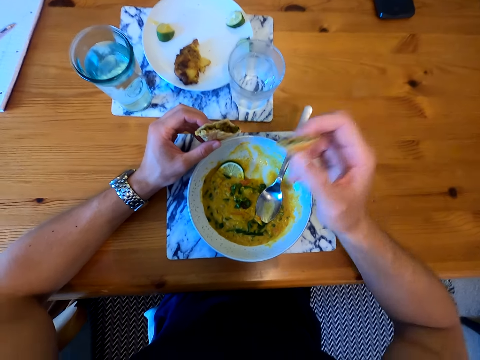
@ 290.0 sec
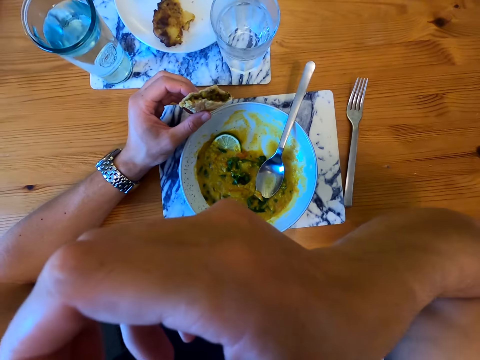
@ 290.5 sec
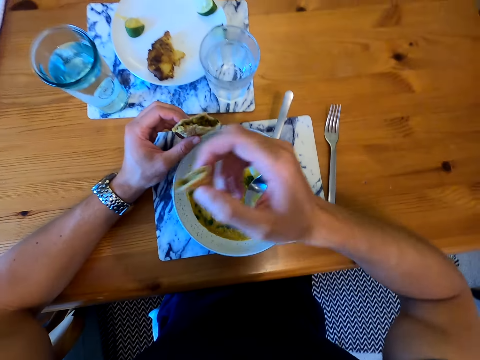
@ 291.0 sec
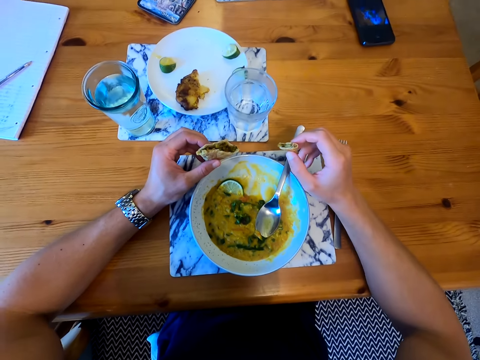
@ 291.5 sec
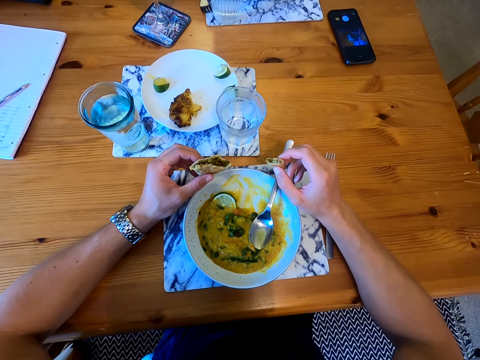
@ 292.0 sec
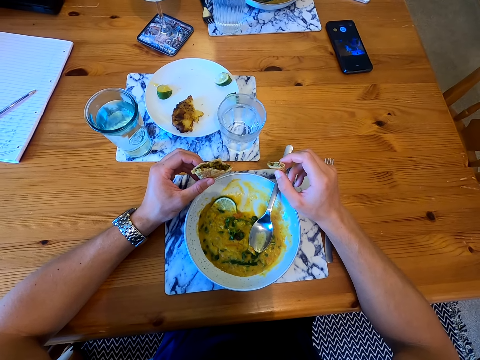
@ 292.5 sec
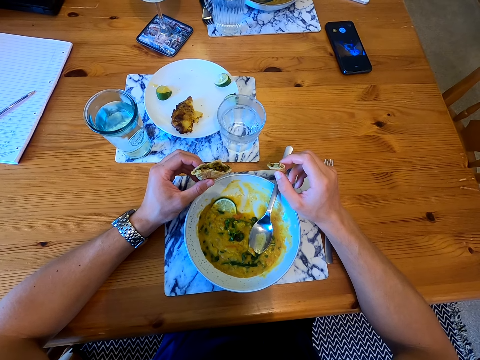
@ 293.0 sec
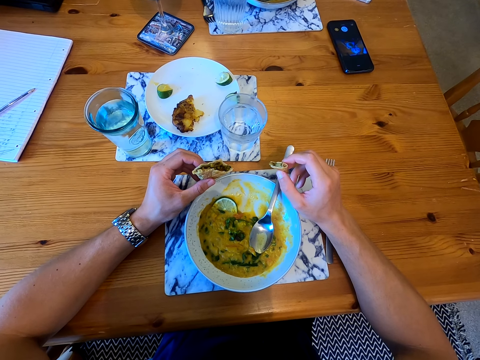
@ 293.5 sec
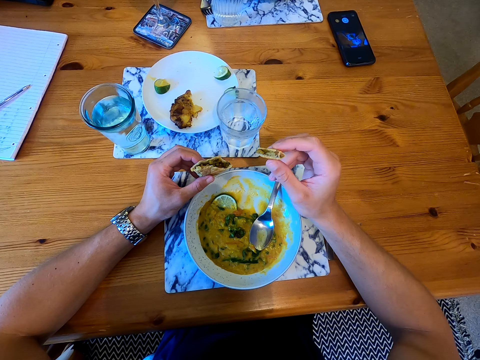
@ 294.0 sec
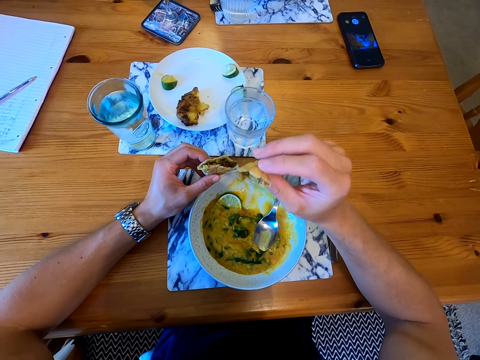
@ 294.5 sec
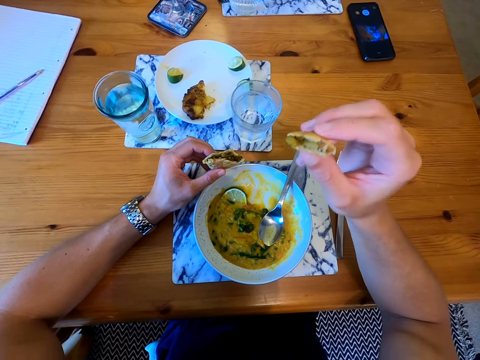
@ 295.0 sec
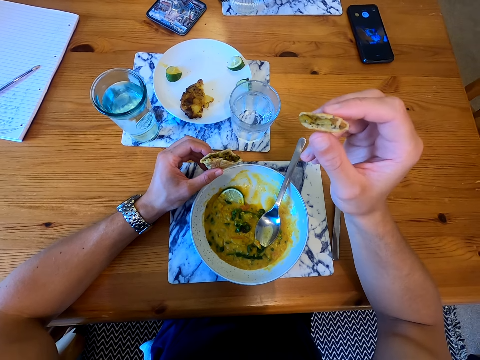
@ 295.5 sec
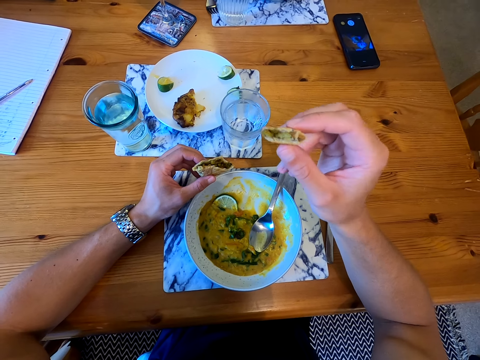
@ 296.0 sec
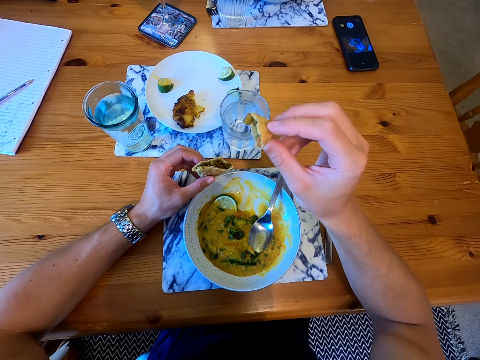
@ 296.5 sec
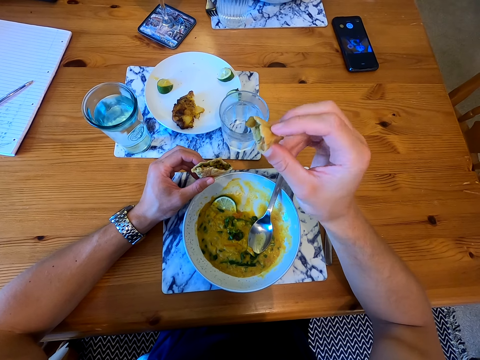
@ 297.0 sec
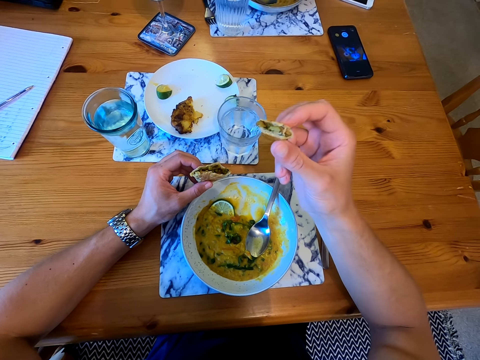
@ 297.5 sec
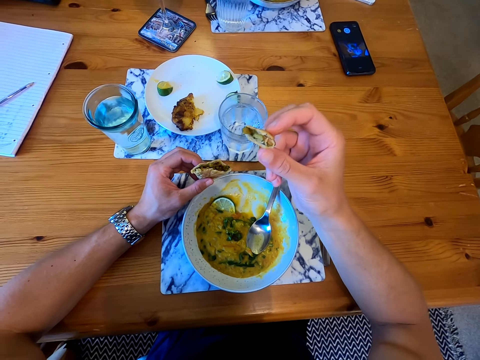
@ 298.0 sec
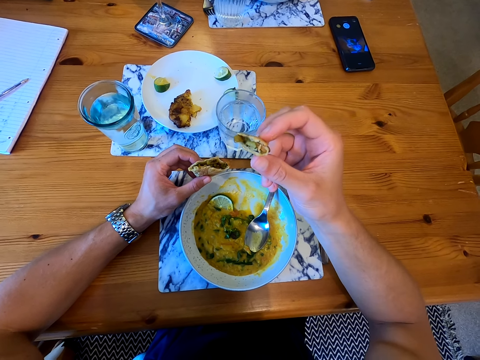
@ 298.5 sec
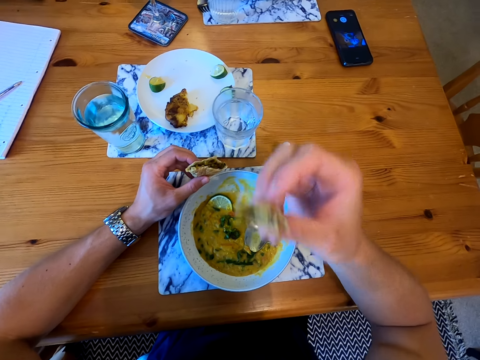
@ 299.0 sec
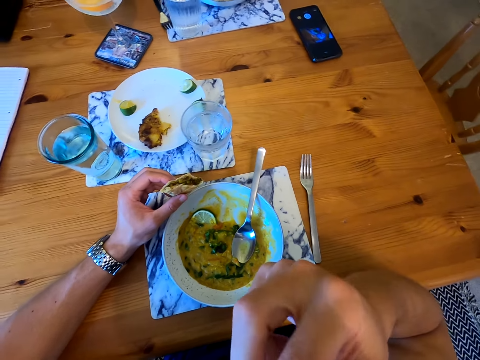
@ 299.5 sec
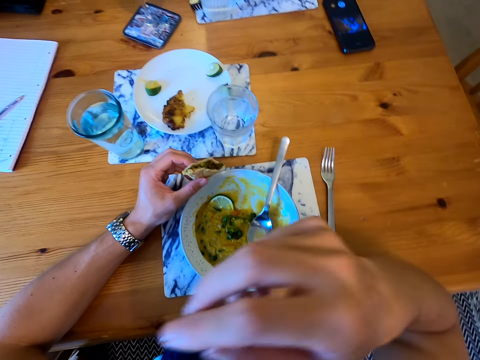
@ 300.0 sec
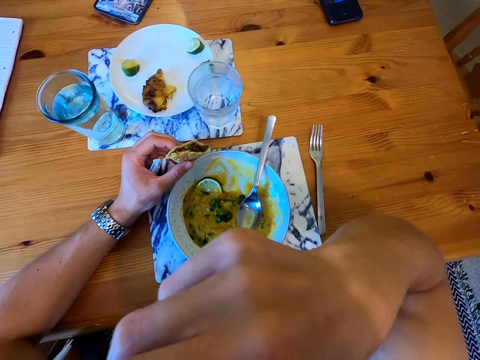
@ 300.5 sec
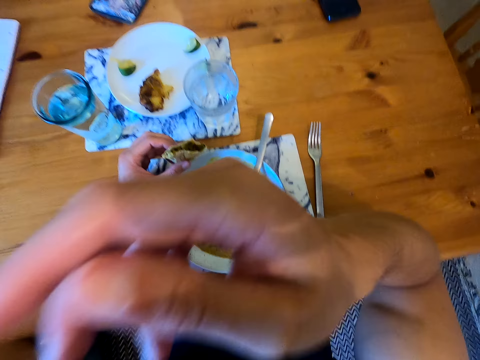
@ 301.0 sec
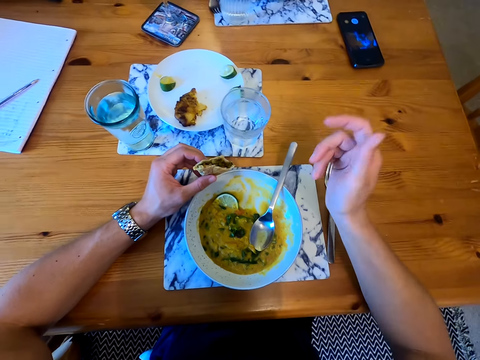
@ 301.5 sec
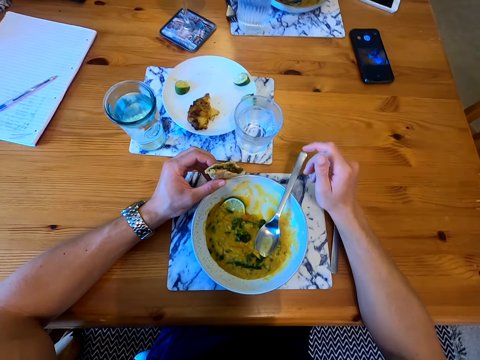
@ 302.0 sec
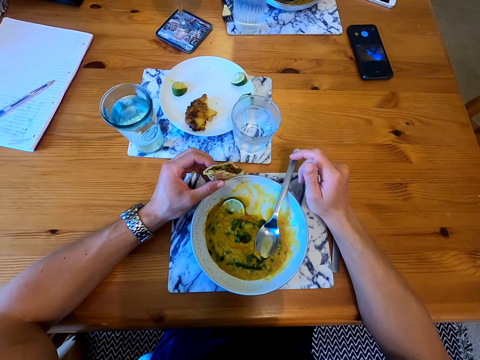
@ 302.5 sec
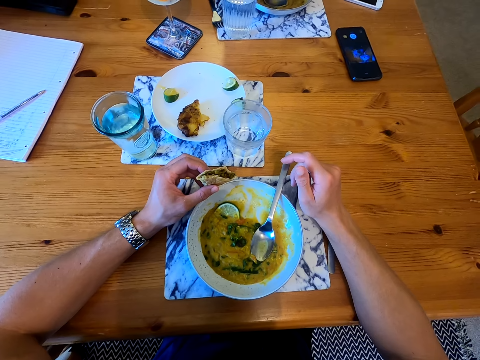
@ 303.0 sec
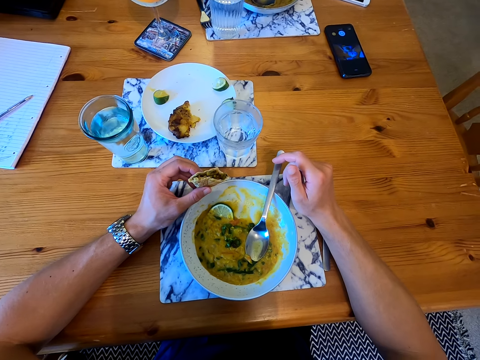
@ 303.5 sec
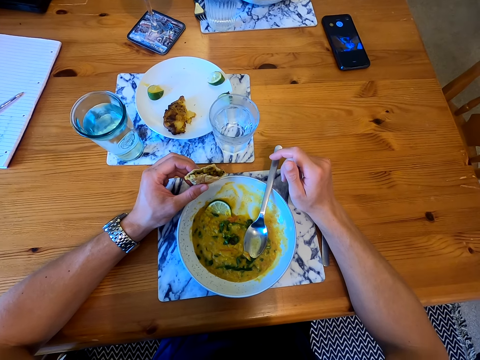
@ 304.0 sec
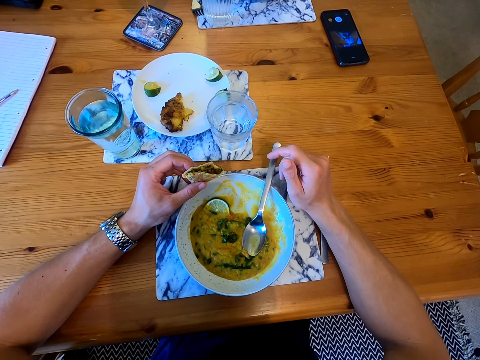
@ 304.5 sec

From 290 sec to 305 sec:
The camera wearer wipes the mouth. They put the hand on the table. They move the hand. They look at the pastry. They eat the pastry. They move the hand. They put the hand on the table. They look around.

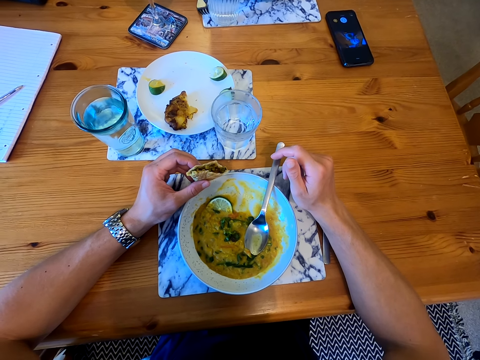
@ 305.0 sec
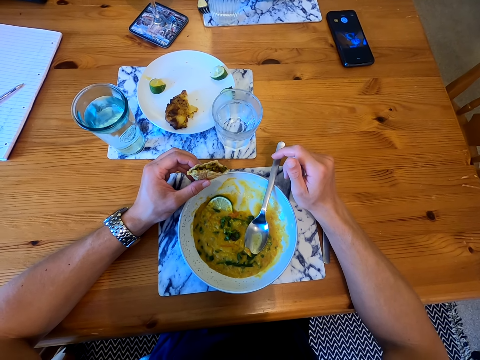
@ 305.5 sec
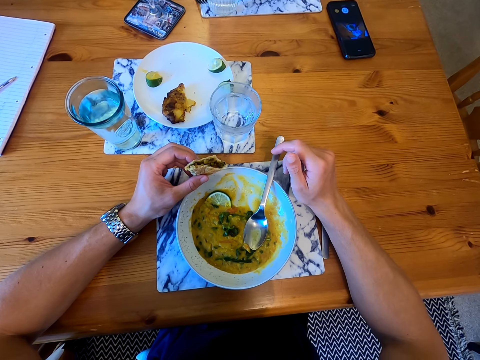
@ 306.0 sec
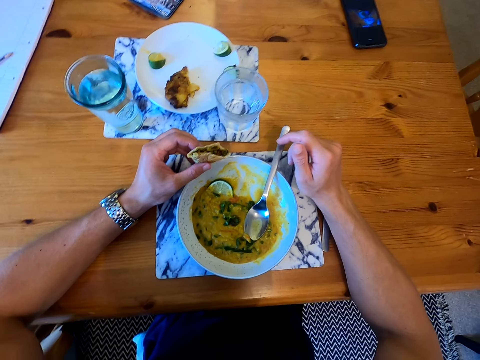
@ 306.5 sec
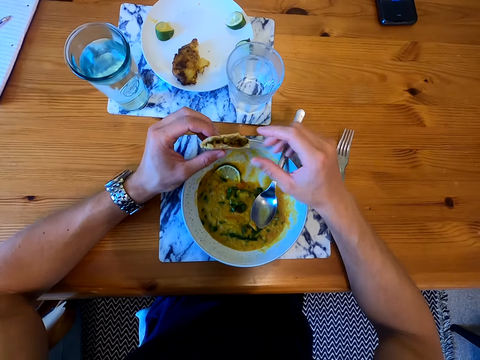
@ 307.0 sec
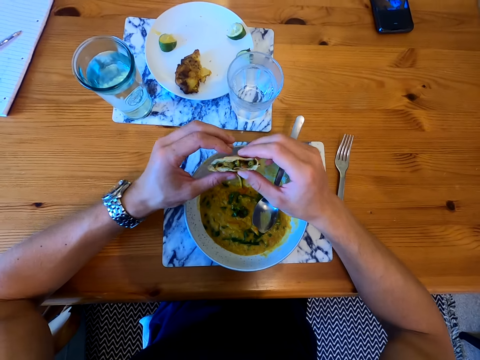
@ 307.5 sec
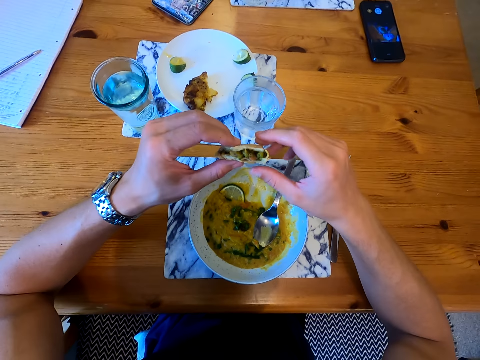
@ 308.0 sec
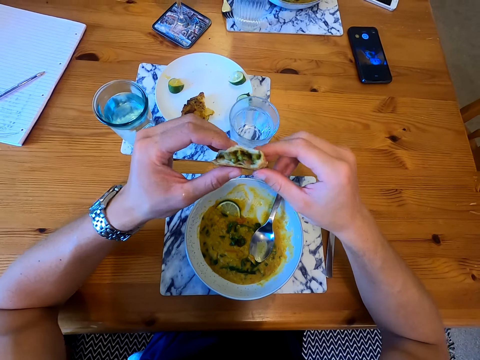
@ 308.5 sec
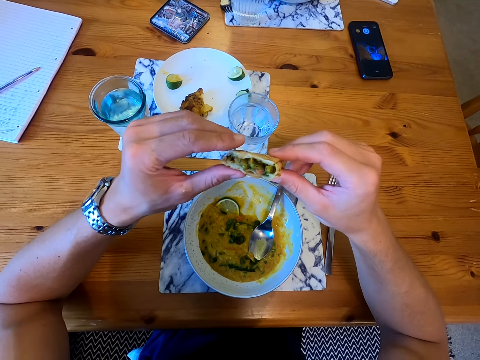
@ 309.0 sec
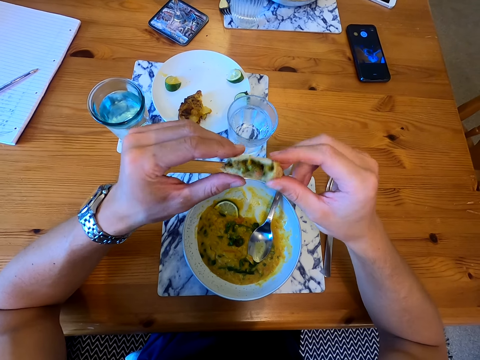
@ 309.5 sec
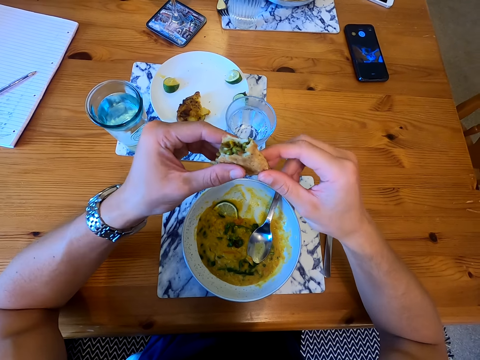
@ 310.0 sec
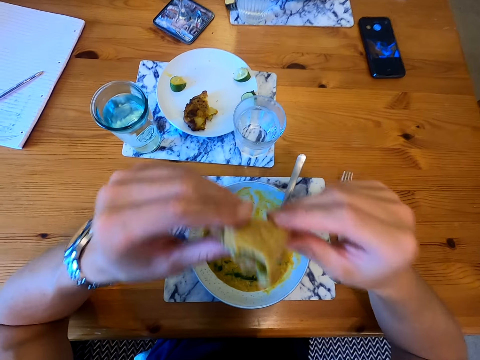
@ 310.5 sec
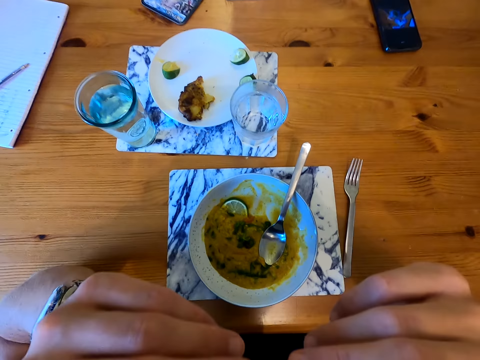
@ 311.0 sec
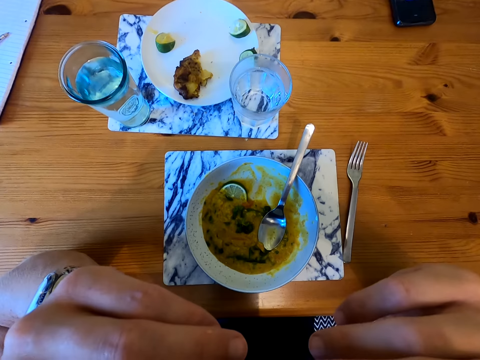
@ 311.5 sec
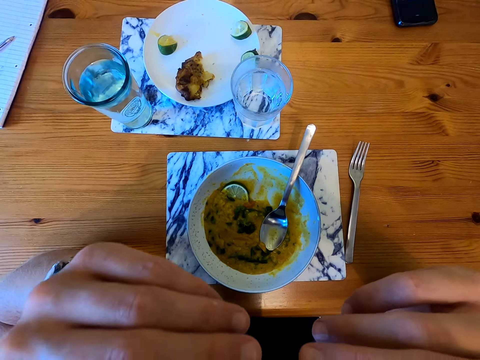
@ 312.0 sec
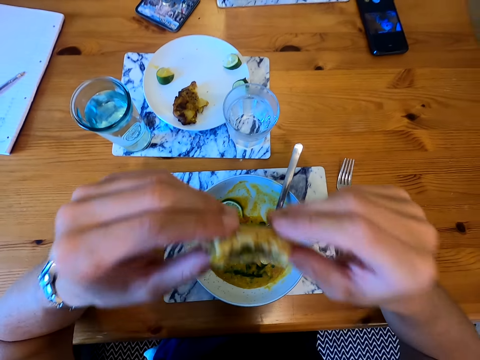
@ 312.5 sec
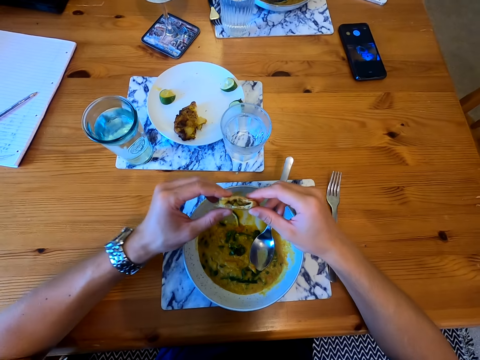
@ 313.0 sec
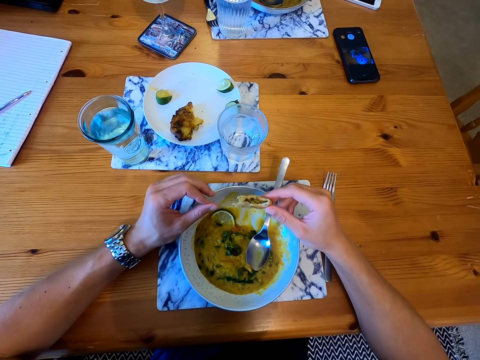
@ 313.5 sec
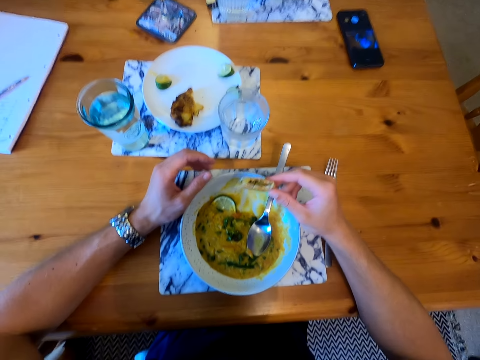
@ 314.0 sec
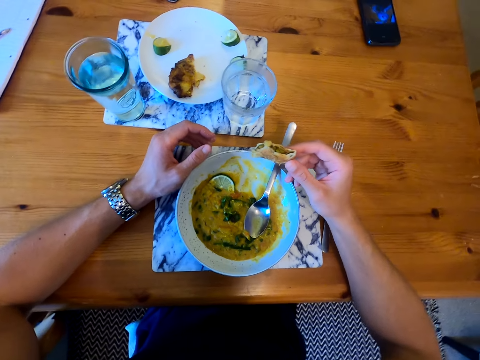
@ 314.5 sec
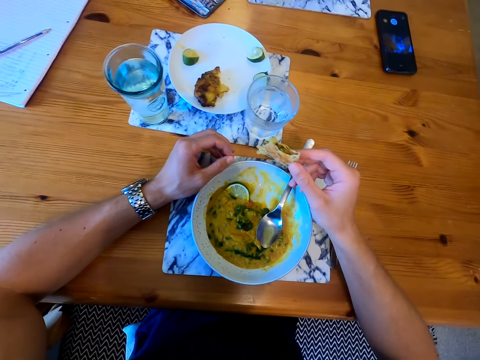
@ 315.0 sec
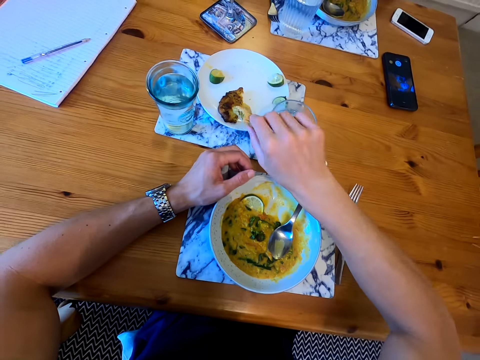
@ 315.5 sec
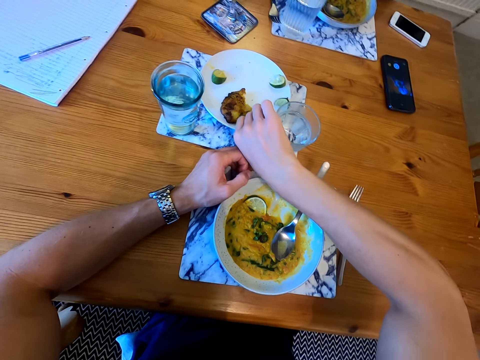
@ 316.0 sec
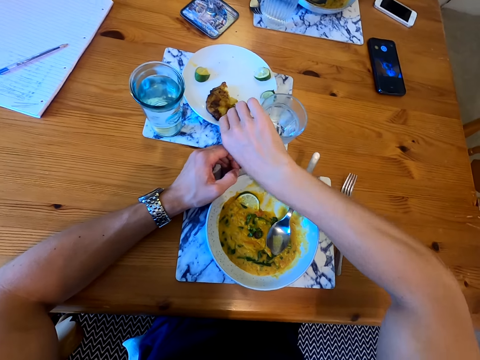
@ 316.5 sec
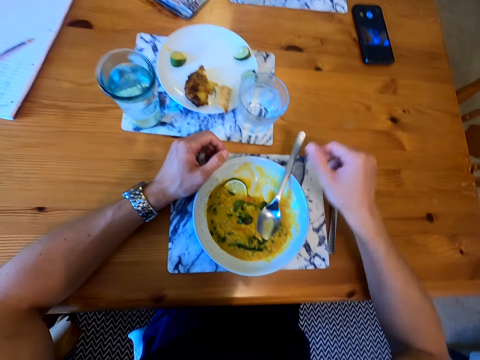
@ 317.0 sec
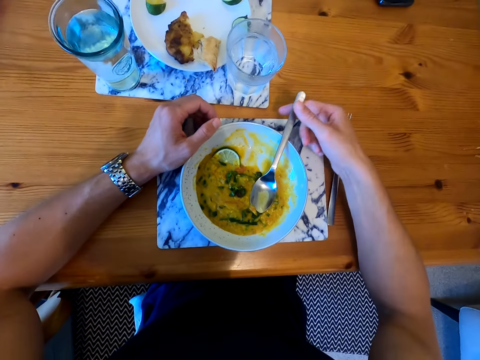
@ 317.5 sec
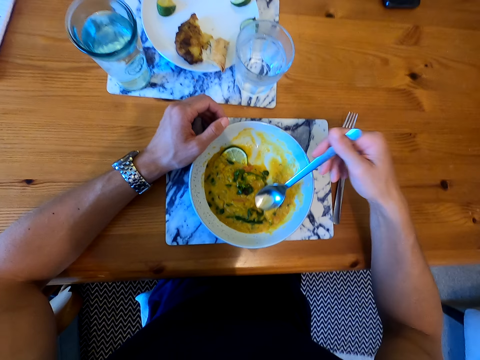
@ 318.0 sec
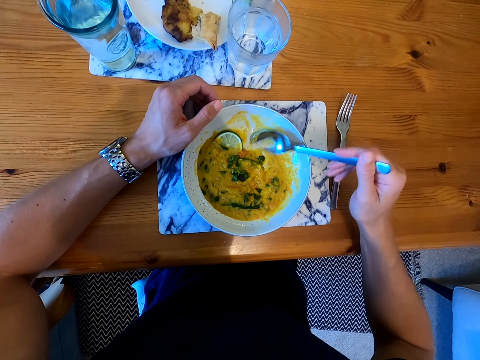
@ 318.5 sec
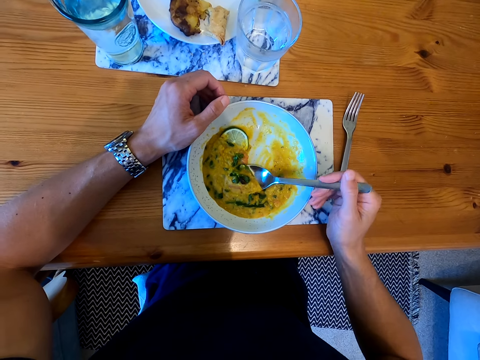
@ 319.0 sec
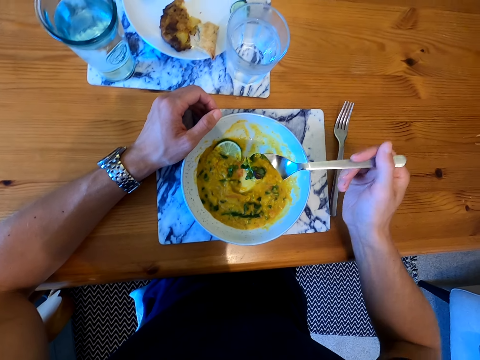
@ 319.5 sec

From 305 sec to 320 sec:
The camera wearer lifts the pastry. They eat the pastry. They move the hands. They look around. They put the pastry on the table. They pick up the spoon. They pick the food with the spoon.
